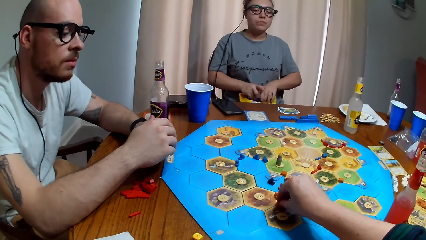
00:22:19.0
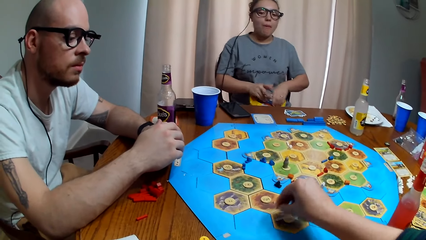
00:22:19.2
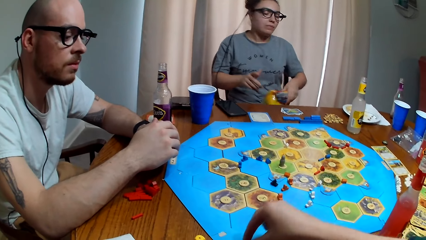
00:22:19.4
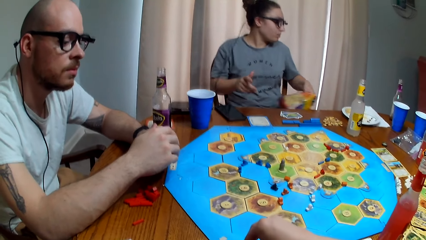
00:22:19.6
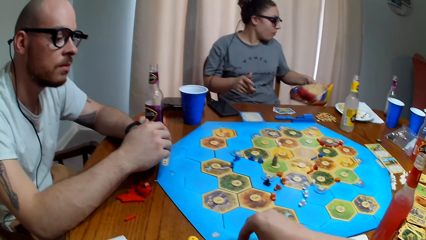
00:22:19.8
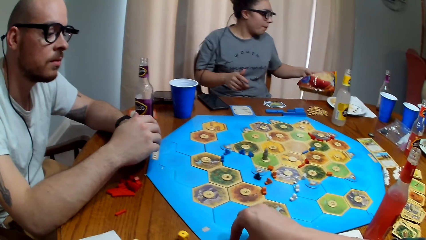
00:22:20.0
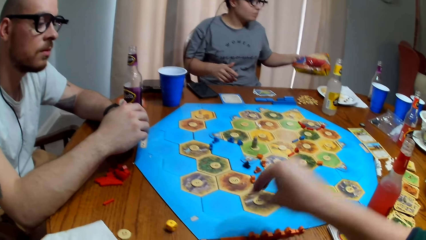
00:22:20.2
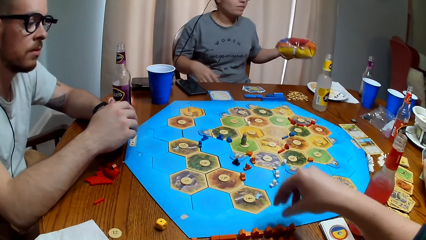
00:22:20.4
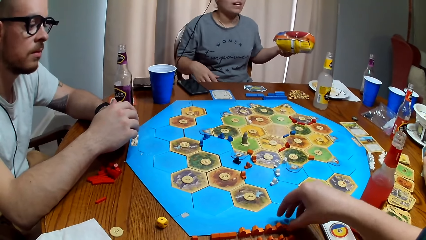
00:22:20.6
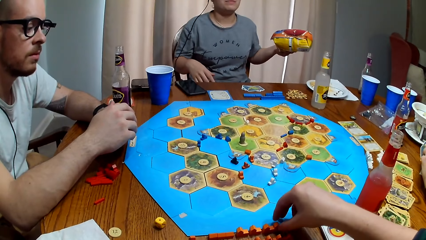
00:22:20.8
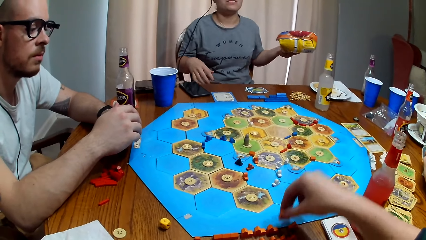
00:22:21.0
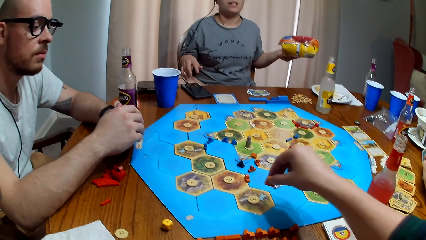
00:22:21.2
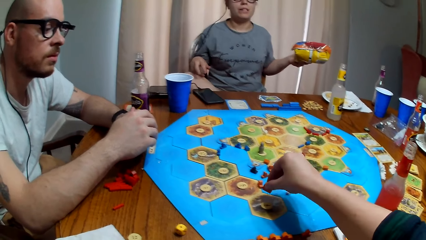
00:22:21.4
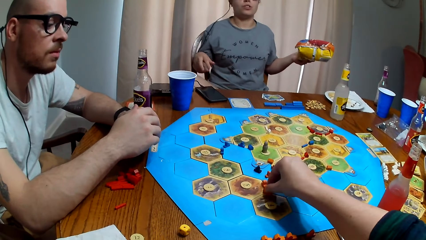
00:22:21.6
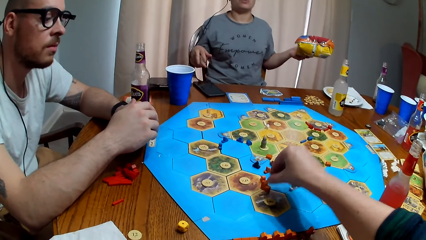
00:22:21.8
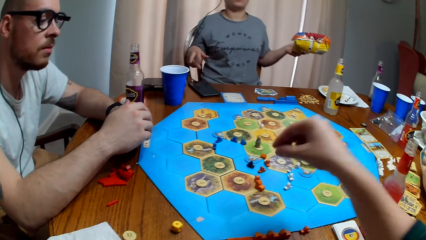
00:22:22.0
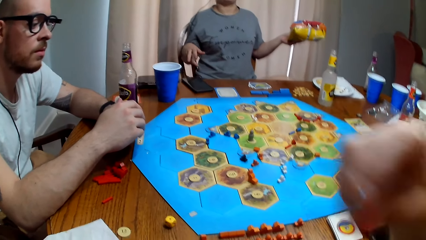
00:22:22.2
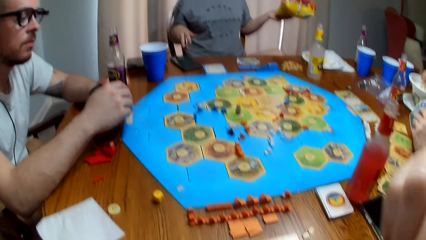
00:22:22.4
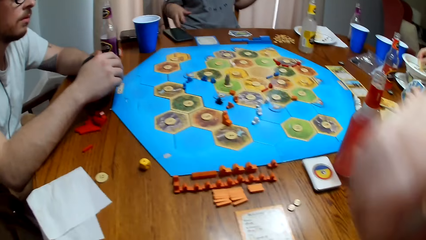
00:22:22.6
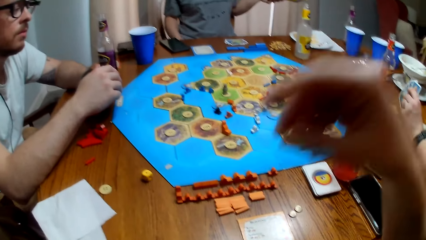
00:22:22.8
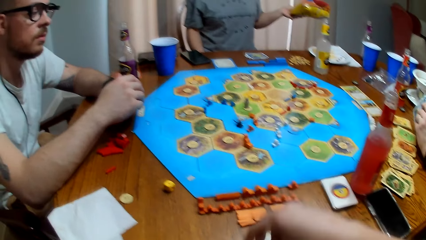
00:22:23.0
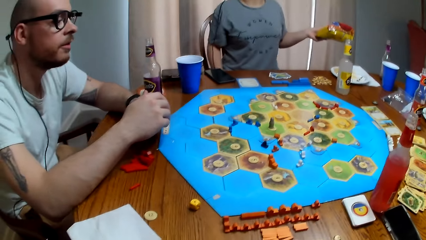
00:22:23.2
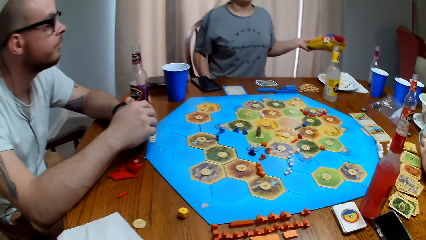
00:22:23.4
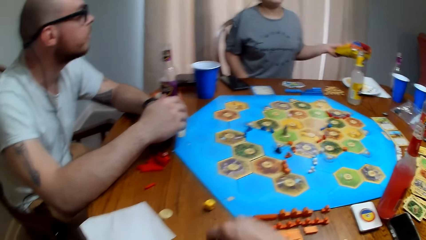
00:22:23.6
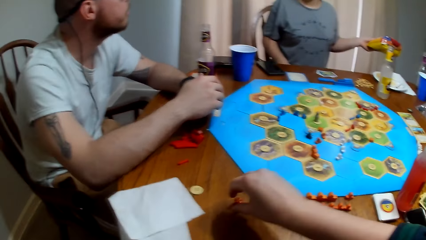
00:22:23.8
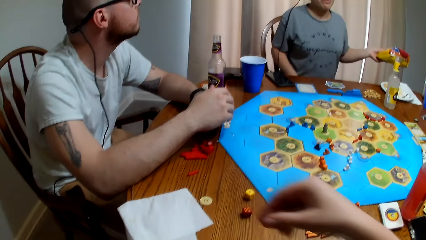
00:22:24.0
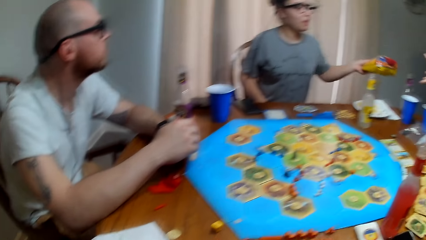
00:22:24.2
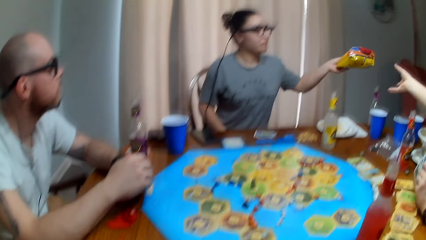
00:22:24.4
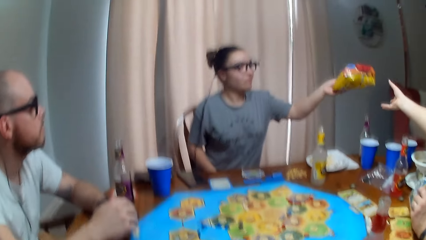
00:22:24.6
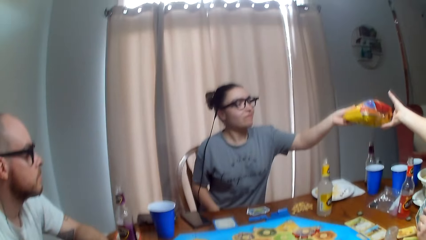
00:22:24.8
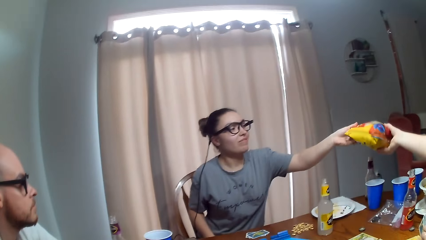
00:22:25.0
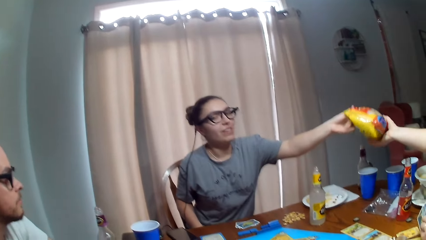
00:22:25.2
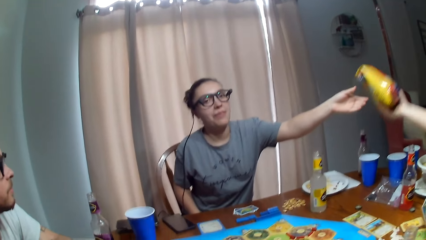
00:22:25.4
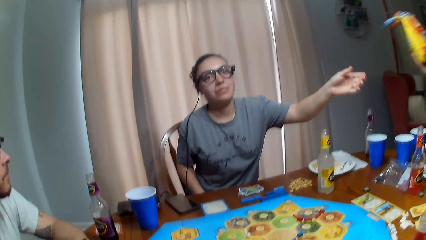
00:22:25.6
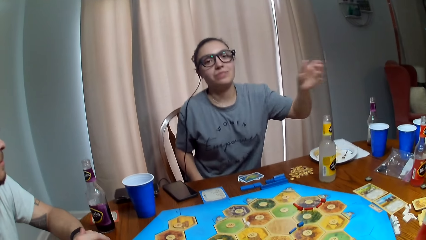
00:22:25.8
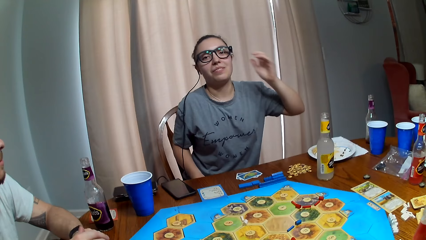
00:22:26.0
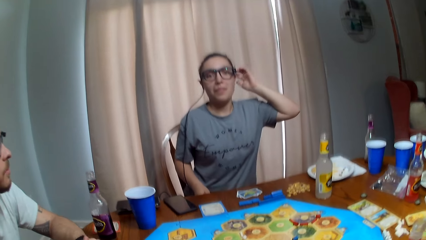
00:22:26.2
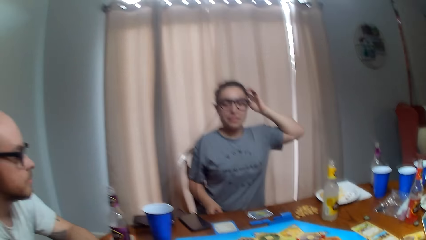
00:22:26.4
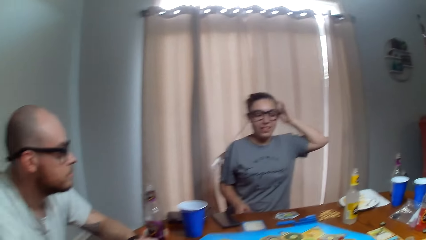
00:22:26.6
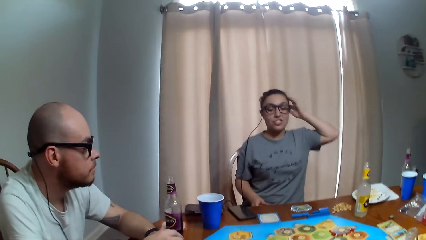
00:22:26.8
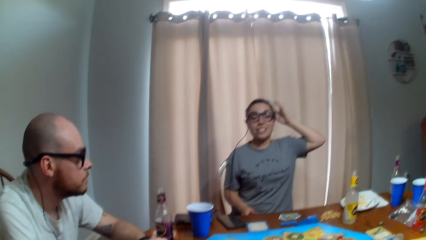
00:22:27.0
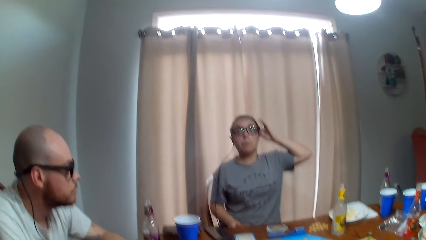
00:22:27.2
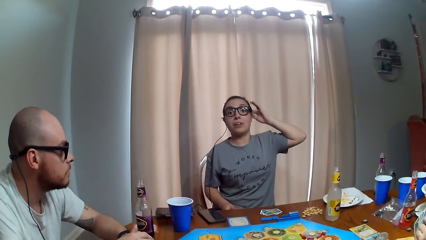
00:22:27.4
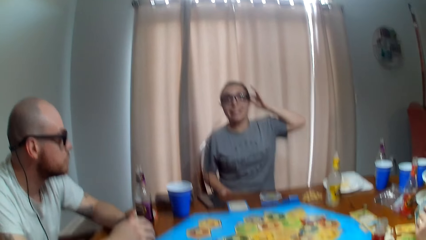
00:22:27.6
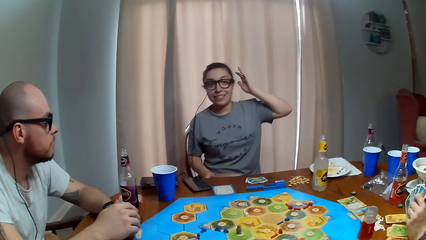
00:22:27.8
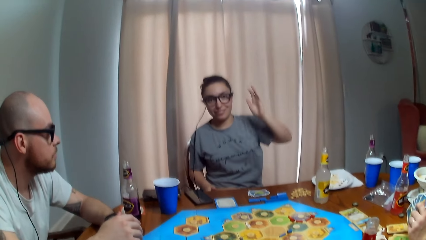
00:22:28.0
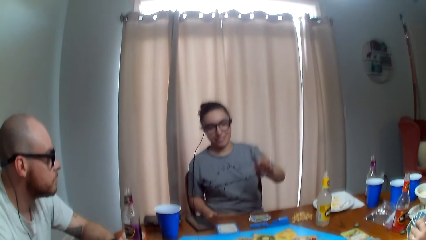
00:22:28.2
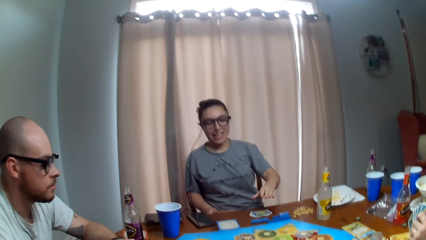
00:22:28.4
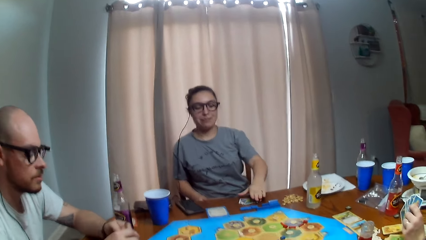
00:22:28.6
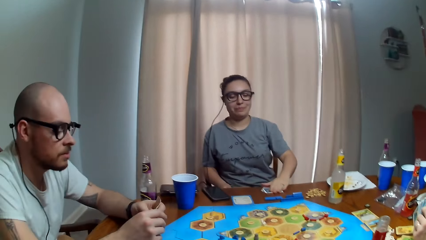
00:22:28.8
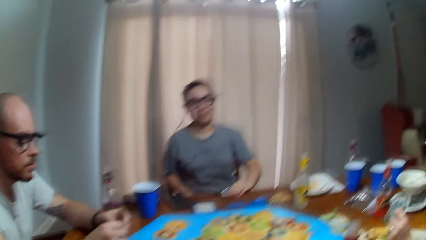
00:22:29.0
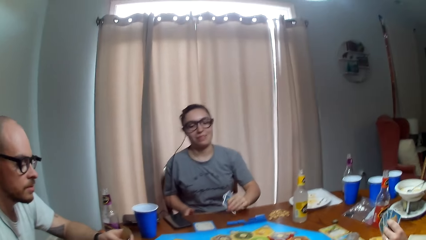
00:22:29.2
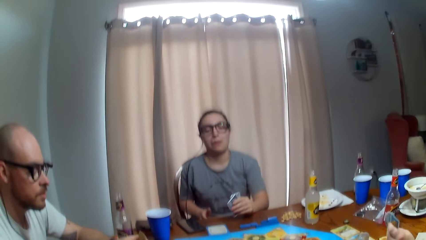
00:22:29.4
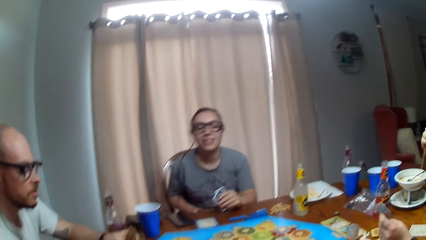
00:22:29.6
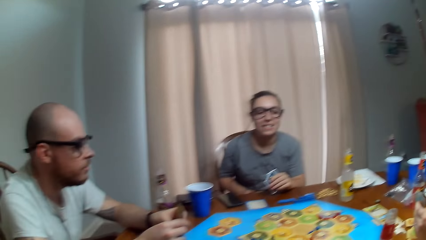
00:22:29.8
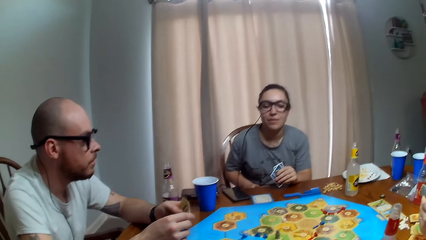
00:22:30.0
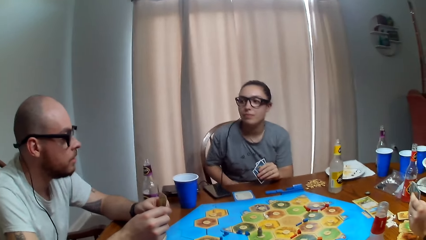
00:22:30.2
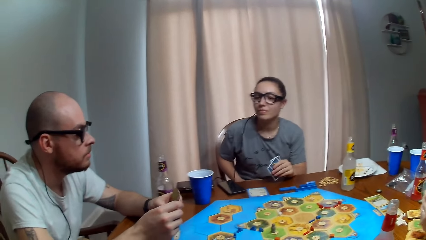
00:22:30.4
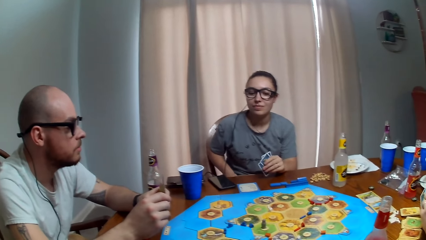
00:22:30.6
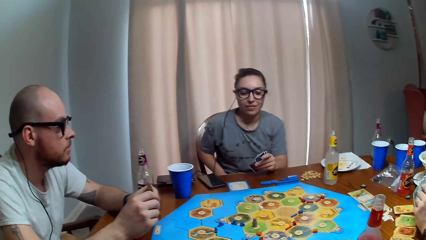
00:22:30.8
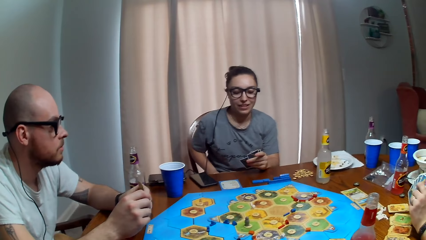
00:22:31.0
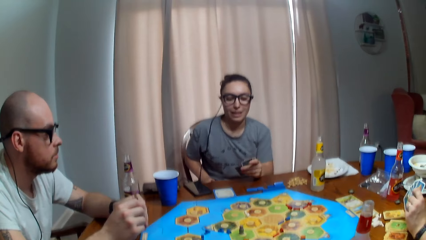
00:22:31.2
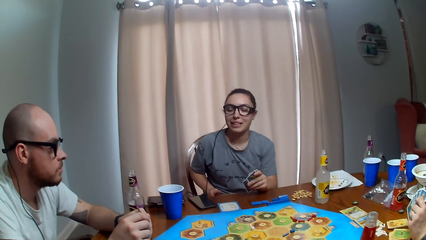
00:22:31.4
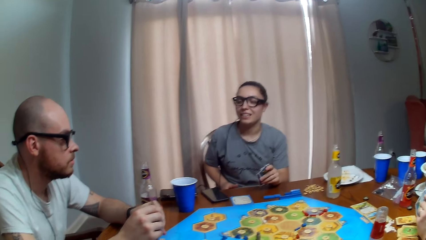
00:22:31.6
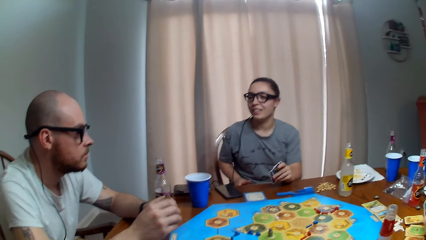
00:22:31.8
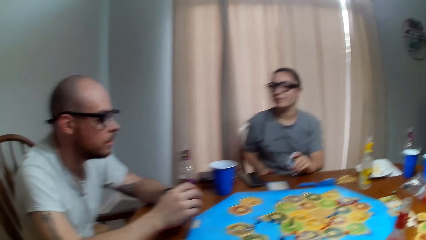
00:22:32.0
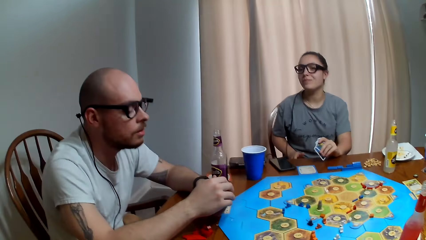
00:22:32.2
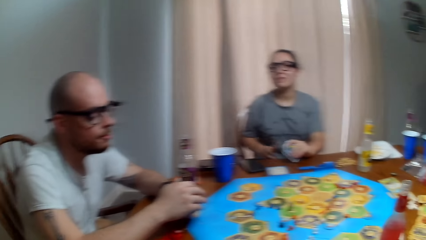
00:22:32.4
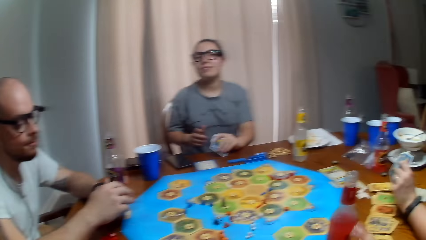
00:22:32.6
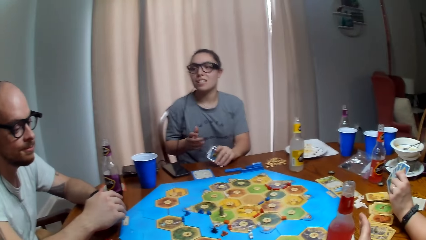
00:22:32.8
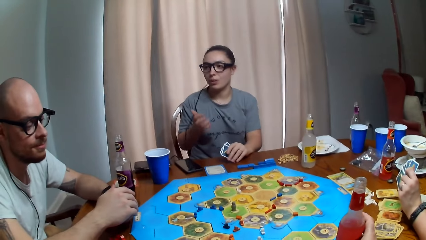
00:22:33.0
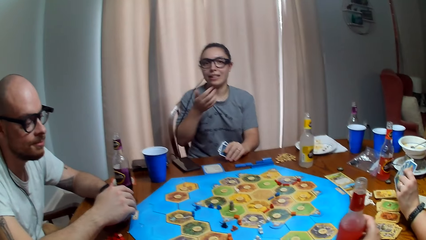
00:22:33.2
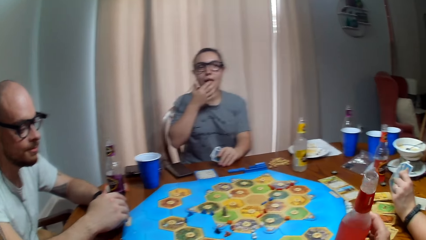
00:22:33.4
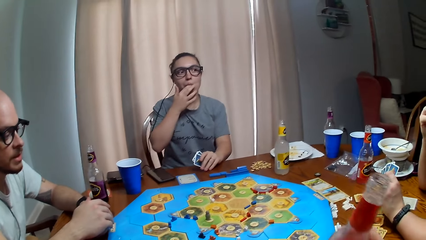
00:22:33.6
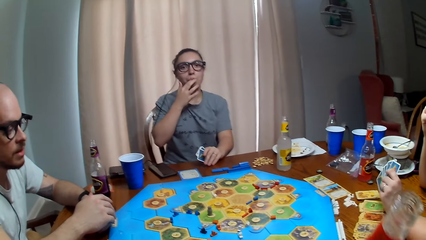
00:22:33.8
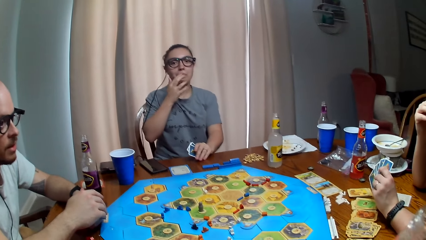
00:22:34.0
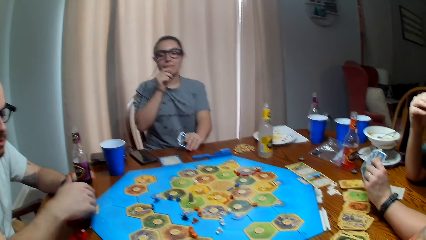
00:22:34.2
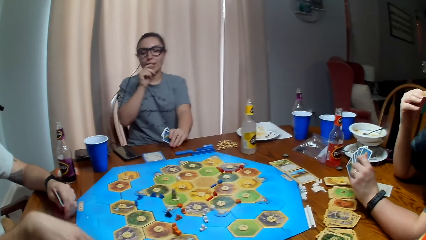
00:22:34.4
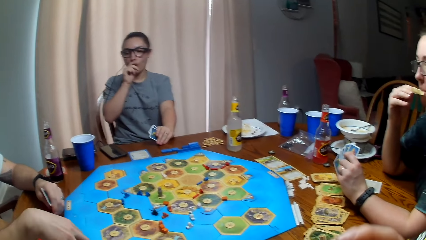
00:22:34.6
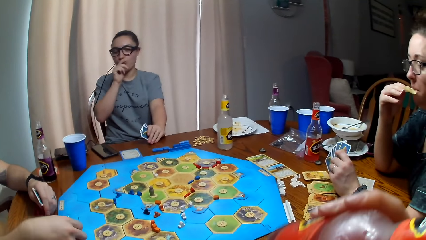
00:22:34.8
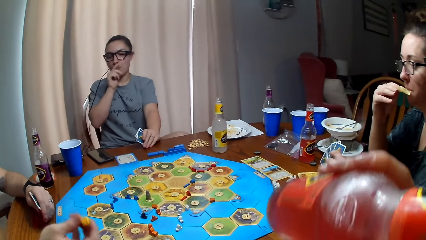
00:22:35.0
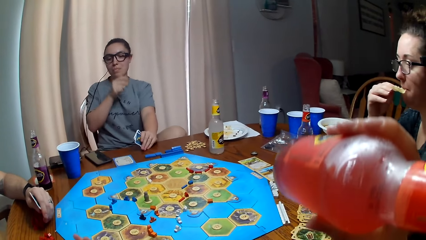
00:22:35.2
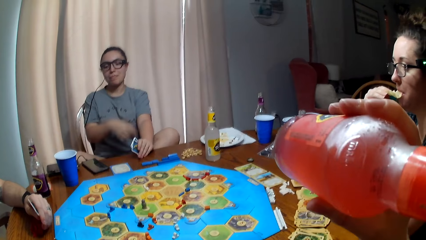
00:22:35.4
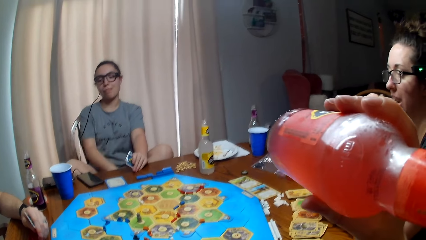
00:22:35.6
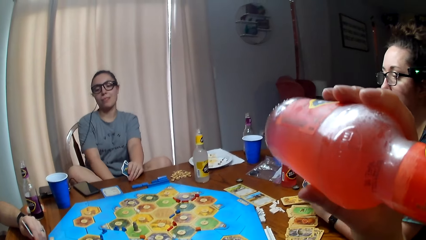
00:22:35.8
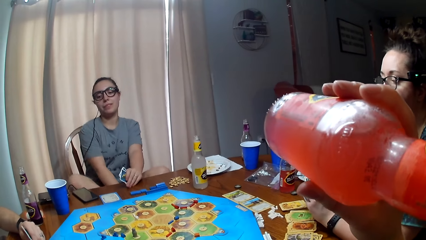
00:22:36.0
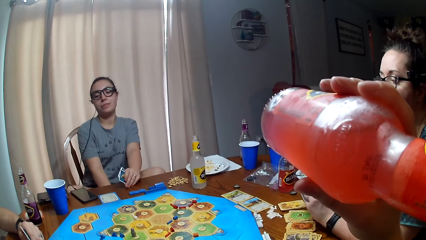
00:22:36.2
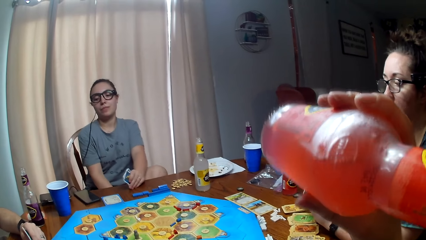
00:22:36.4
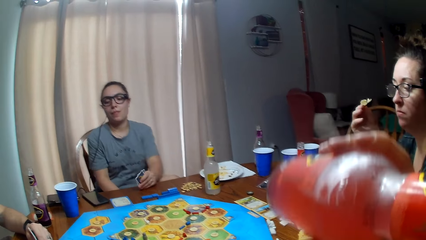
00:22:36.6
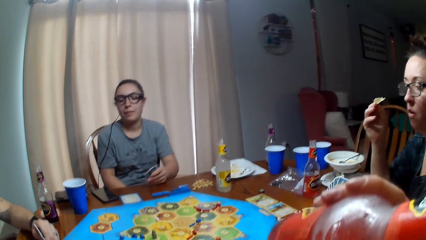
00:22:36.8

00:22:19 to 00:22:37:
The camera wearer puts pawn pieces on the board game. He moves the dice. A person holds the bag of crisps in her hand. Someone talks. The person gives another person the bag of crisps. The first person scratches her head. Someone else talks. The first person licks her finger. The camera wearer takes a sip of his soda. Someone shakes the dice.
